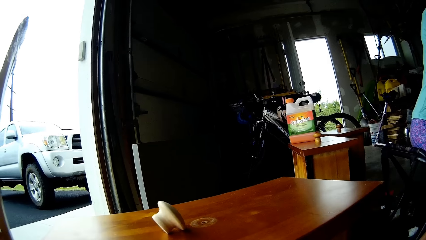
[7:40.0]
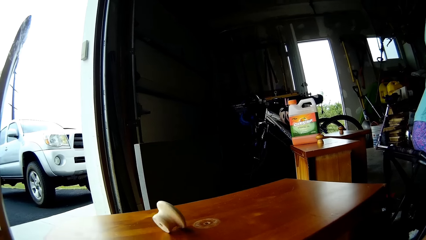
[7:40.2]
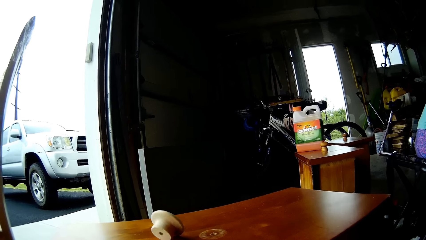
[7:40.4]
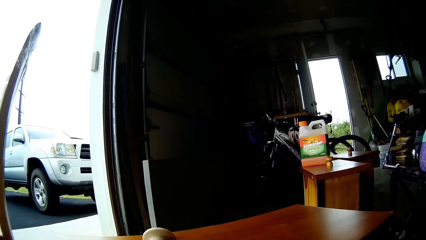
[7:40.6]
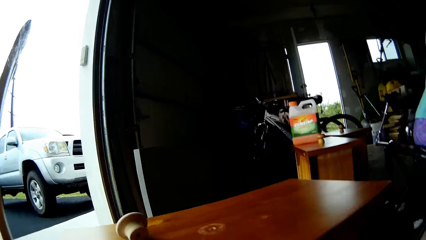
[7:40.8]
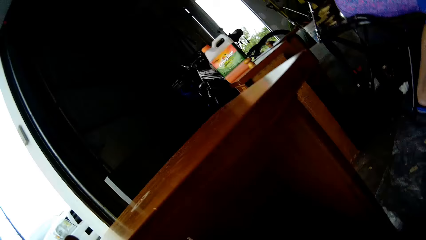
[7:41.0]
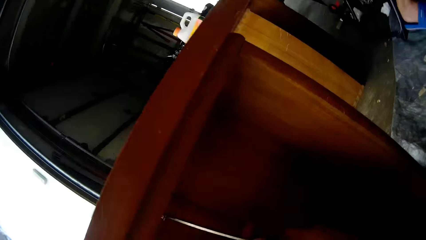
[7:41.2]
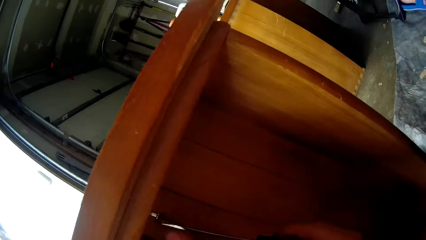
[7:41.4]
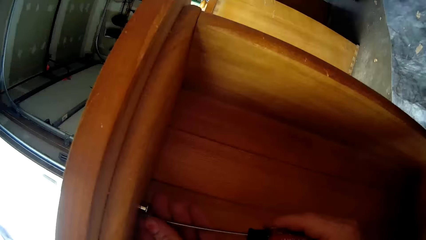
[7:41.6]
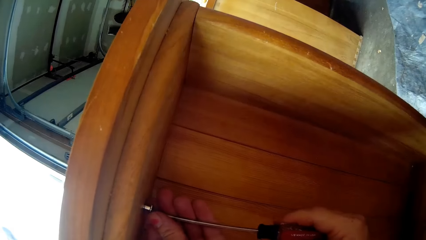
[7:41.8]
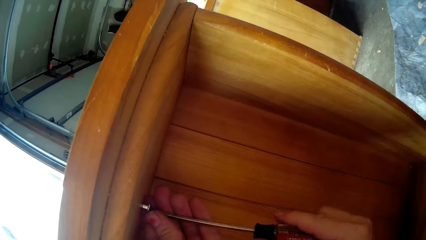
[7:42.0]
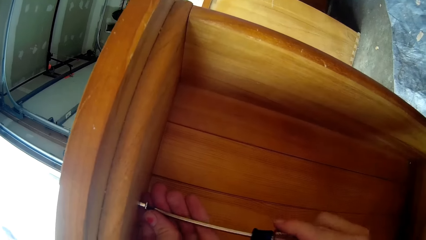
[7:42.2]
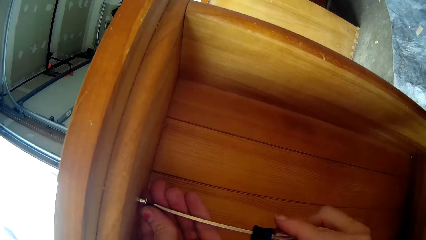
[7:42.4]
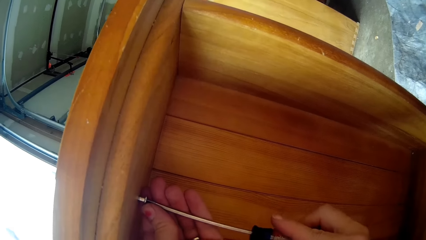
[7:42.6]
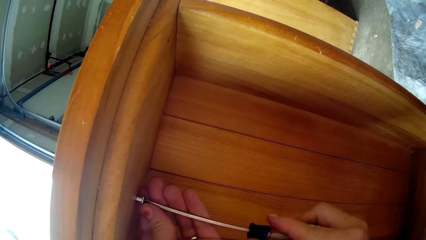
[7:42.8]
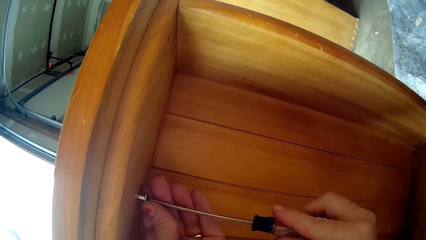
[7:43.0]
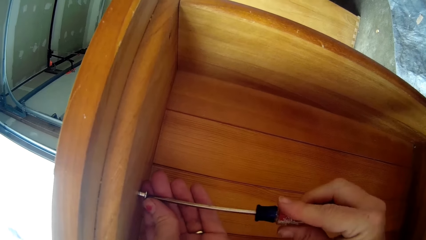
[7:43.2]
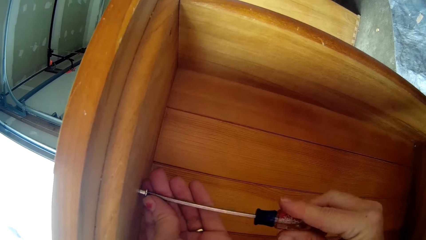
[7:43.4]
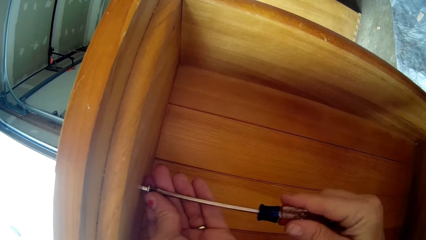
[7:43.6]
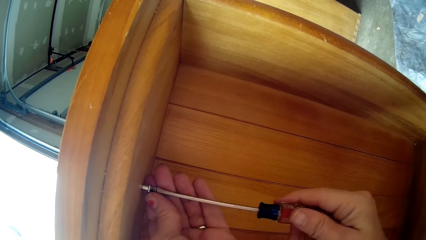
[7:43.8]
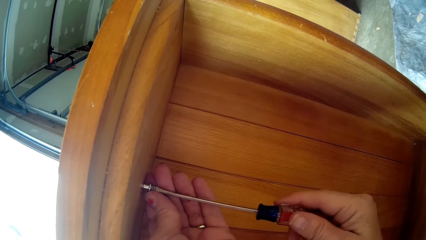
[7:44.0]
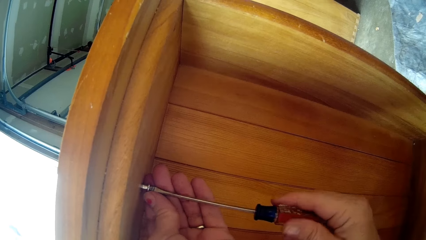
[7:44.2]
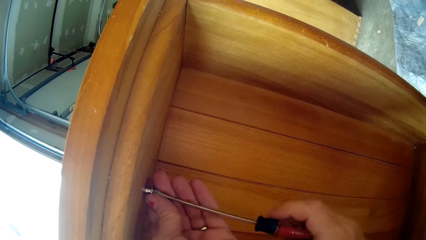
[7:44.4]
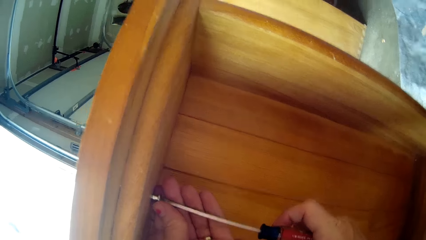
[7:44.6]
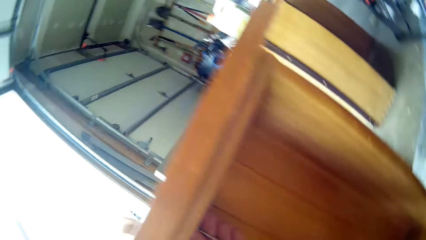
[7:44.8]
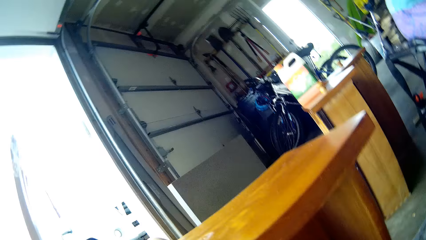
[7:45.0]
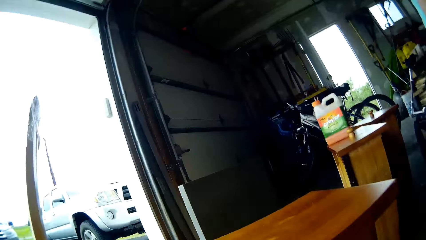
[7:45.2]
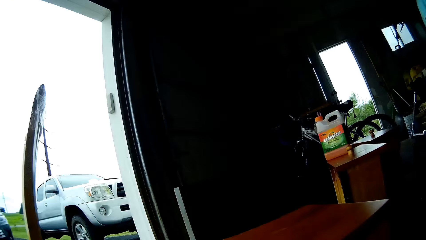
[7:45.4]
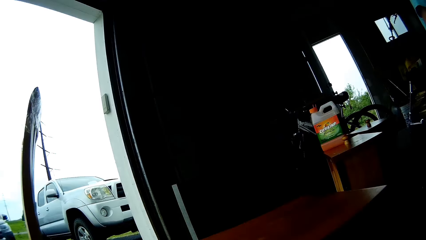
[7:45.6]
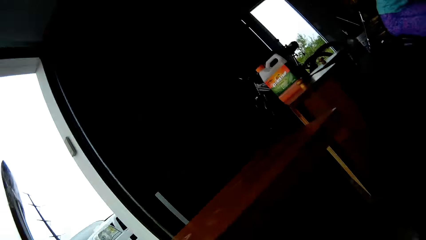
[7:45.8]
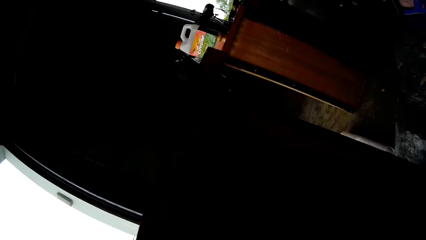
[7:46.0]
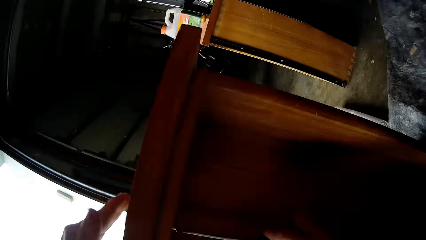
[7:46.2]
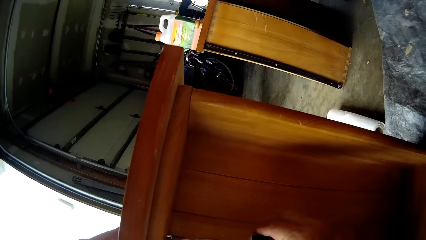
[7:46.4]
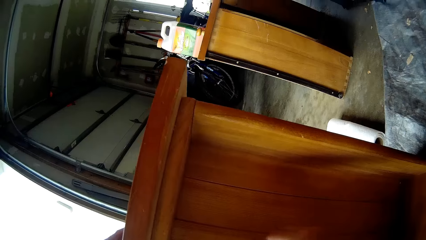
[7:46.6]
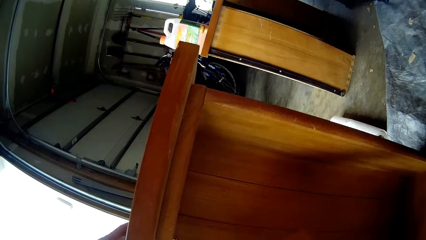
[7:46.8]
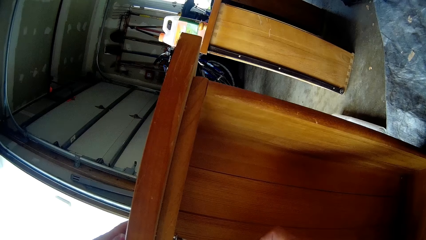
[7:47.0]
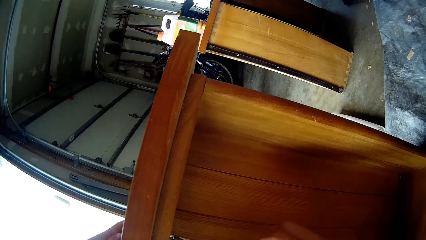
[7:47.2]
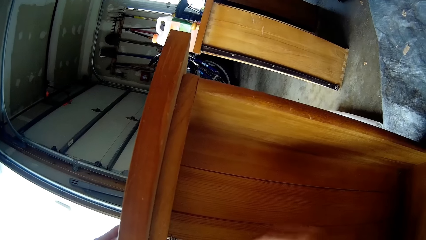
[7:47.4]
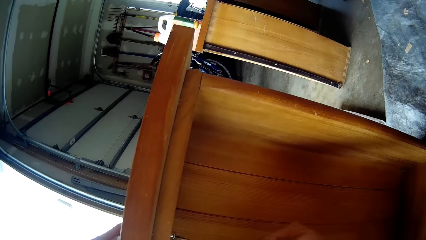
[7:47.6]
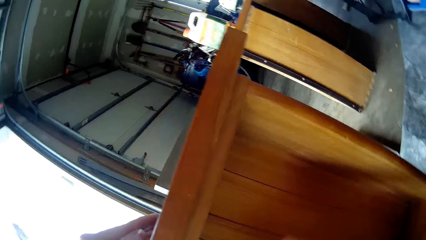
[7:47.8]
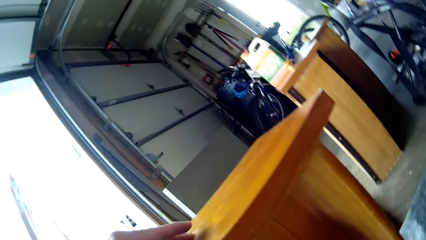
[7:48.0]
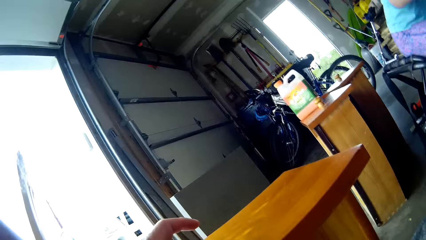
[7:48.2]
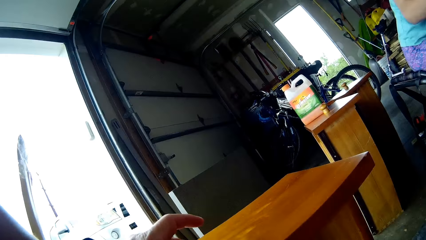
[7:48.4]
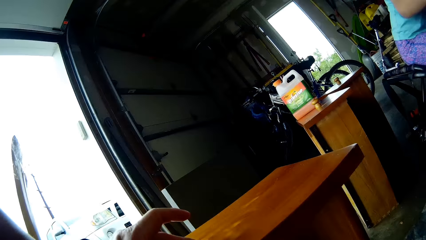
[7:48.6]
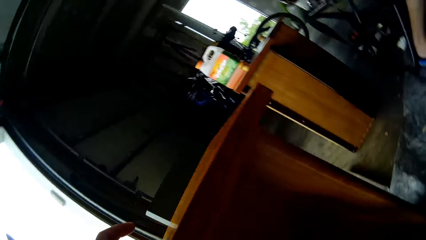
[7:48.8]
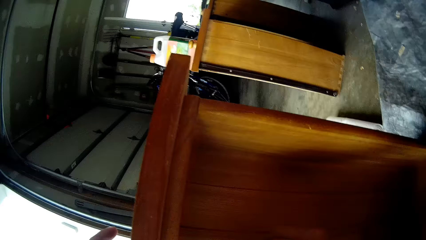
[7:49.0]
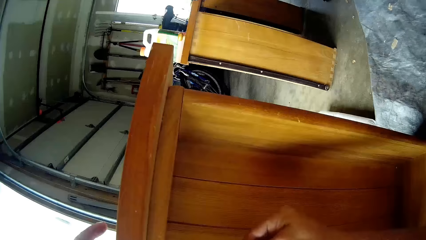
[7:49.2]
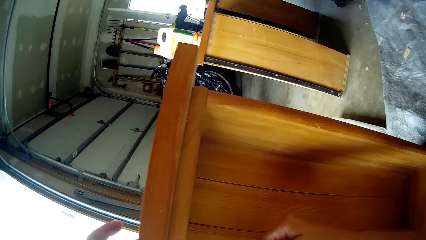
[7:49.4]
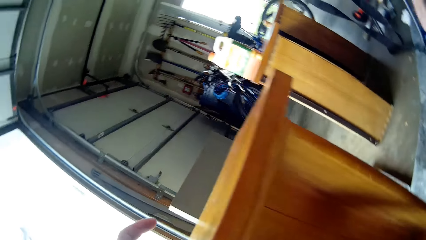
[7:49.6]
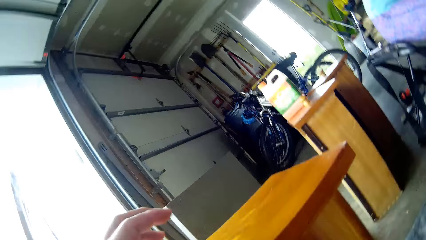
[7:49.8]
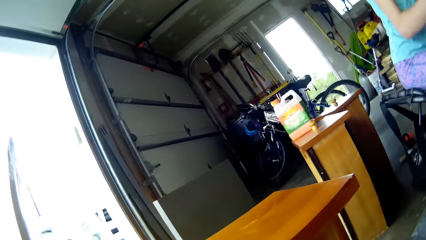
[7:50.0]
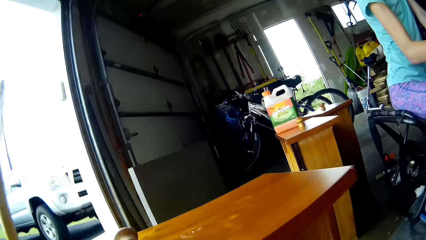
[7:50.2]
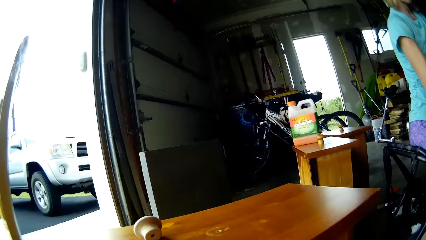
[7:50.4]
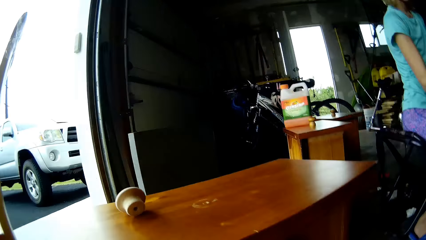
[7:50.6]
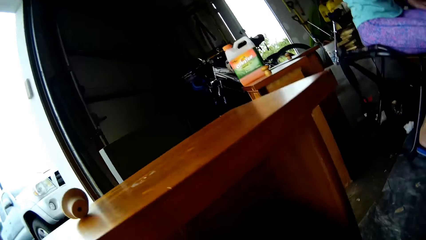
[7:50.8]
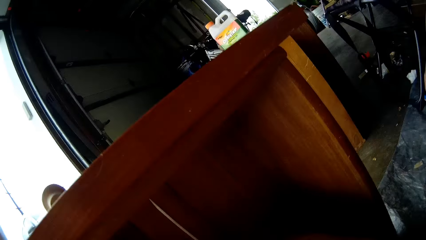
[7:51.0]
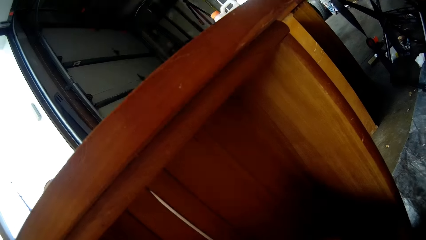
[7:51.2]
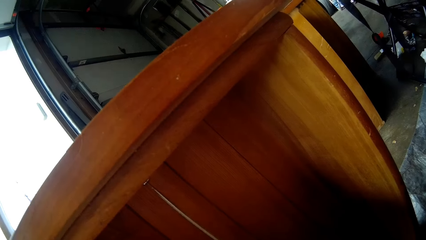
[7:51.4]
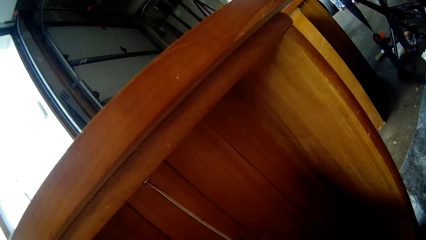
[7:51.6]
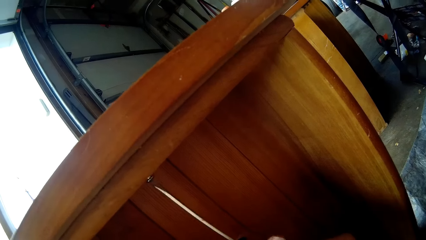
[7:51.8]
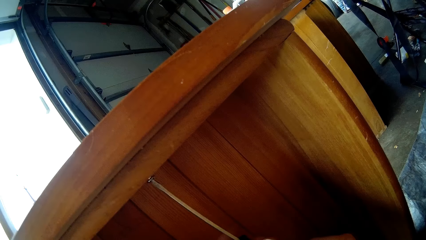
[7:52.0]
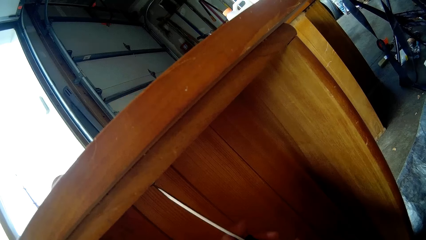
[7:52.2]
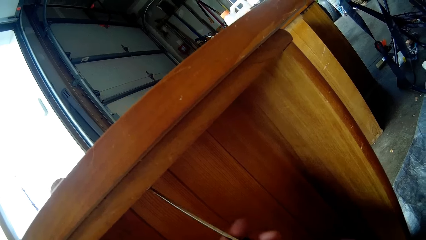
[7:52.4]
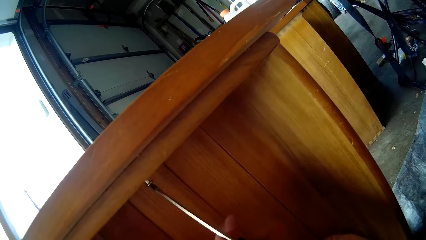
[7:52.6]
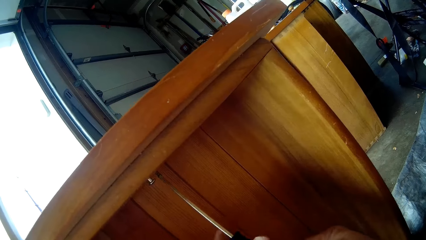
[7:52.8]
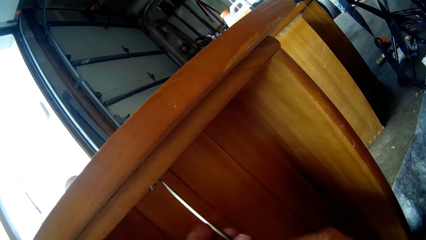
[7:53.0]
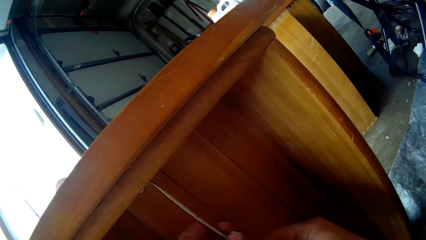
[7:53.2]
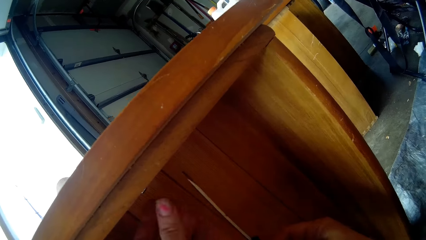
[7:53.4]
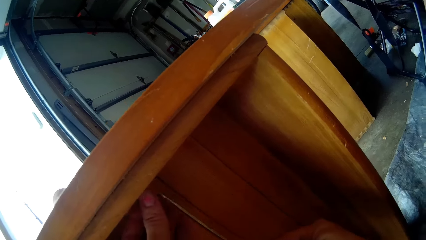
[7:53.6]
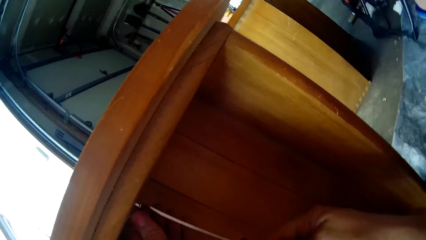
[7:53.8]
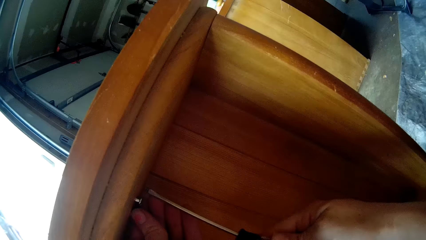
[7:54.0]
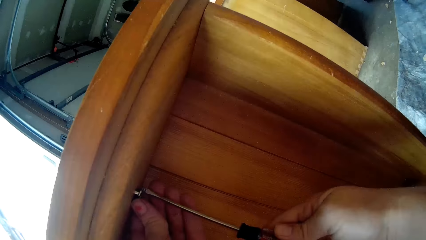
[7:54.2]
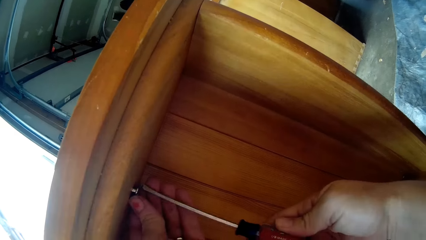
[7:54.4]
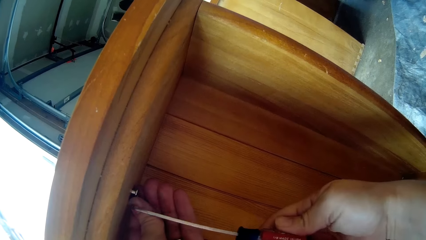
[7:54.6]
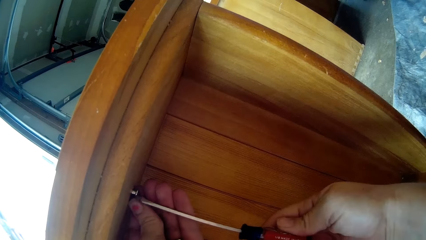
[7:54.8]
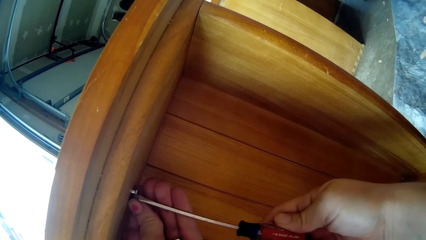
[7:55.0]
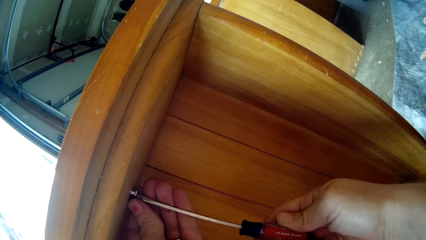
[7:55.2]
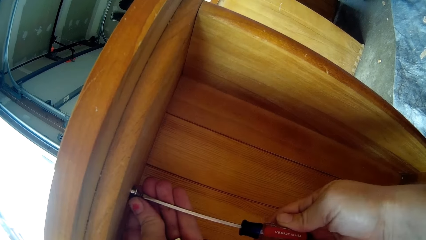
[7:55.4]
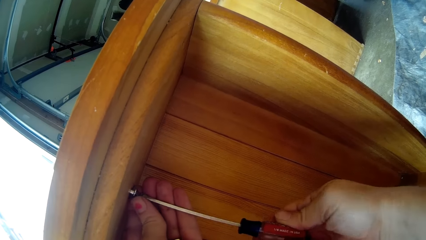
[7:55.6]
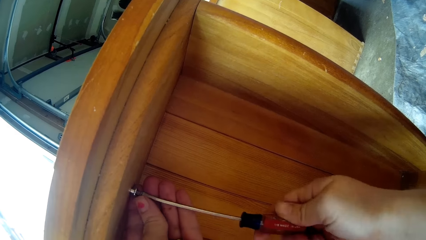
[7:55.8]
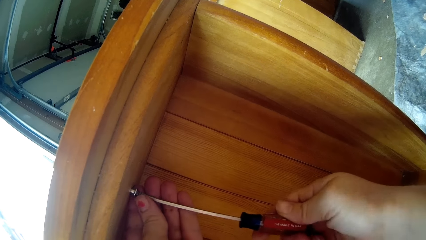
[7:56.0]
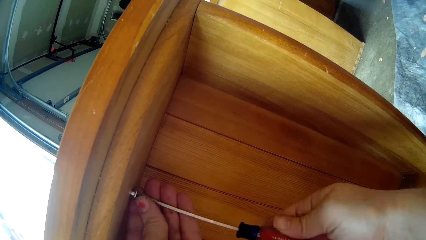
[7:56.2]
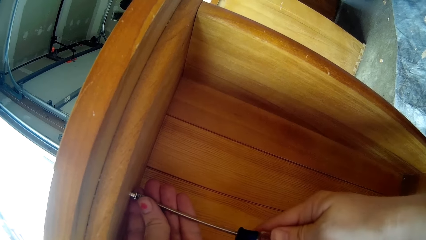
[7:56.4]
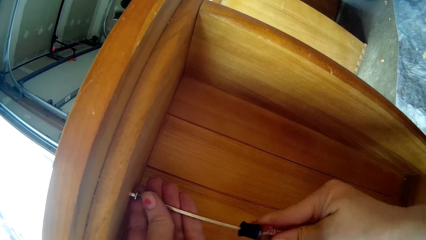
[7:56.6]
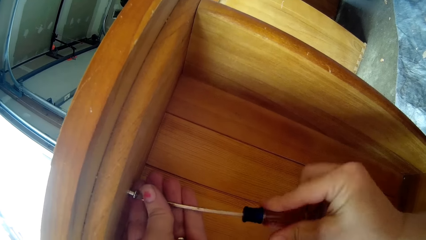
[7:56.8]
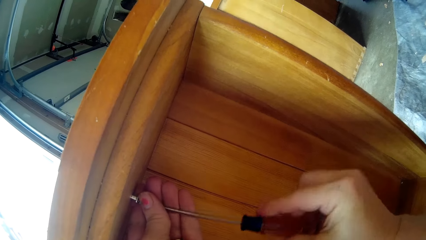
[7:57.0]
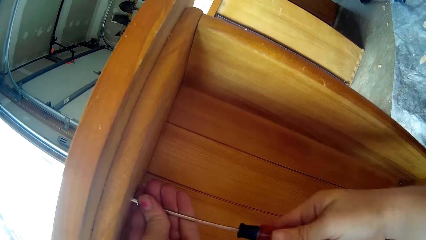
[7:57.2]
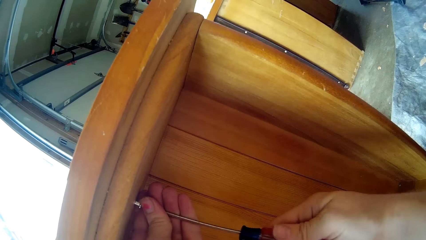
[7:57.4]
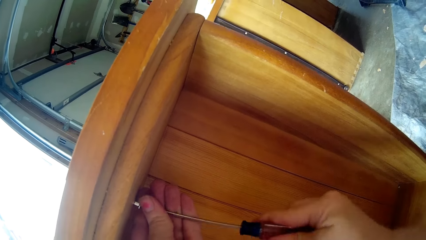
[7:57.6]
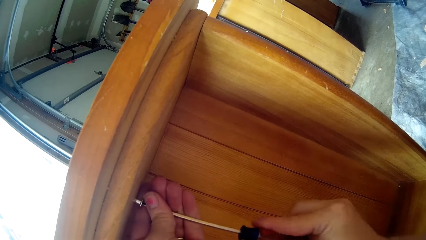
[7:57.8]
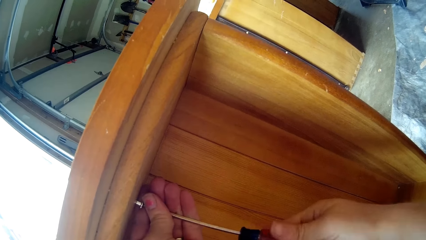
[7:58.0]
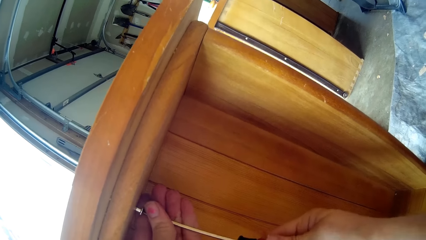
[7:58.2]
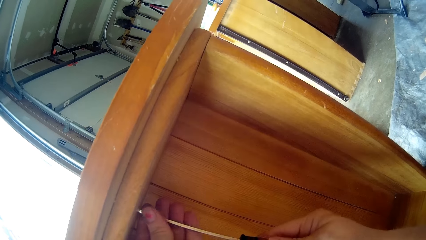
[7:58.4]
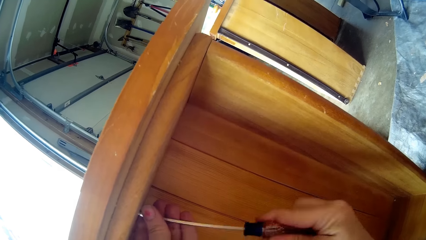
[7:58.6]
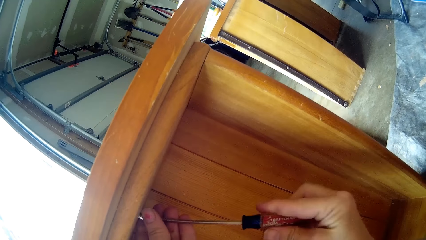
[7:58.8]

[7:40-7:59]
The camera wearer tightens the screw with the screwdriver. They look around. They touch the table. They tighten the screw with the screwdriver. They look around. They move the hand. They tighten the screw with the screwdriver. They touch the screw. They tighten the screw with the screwdriver.
